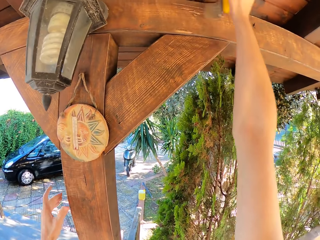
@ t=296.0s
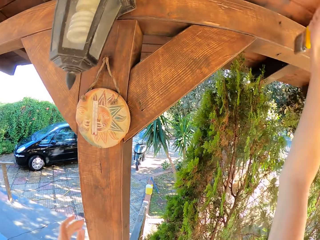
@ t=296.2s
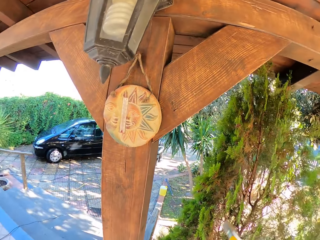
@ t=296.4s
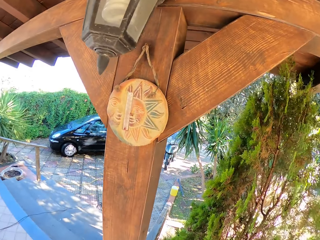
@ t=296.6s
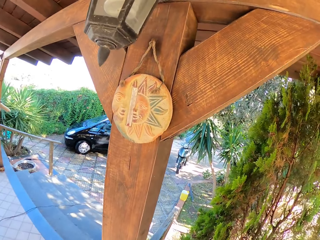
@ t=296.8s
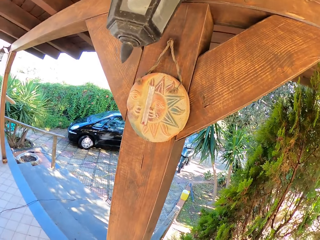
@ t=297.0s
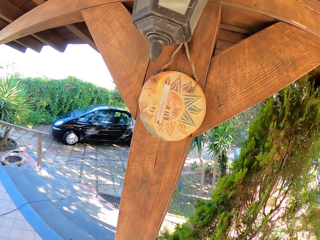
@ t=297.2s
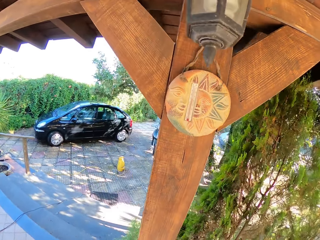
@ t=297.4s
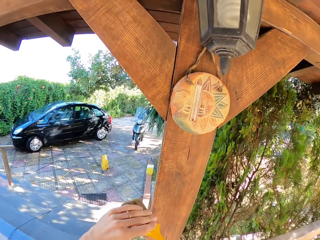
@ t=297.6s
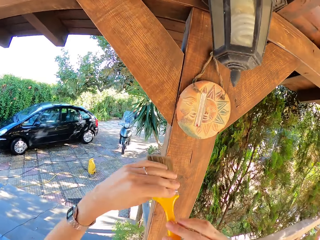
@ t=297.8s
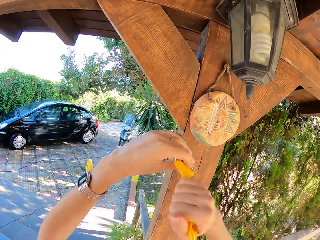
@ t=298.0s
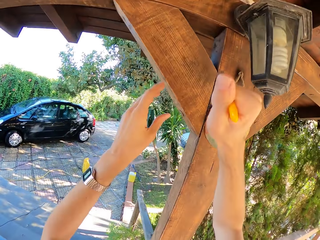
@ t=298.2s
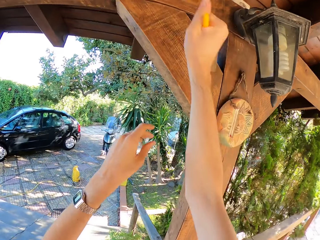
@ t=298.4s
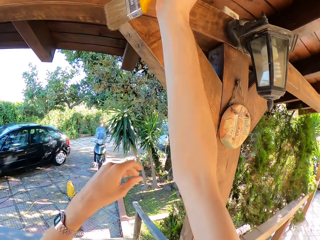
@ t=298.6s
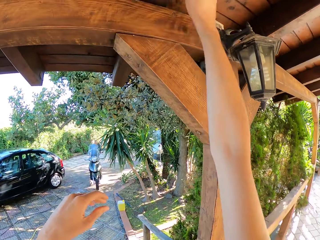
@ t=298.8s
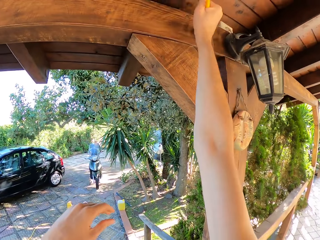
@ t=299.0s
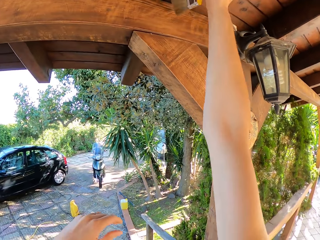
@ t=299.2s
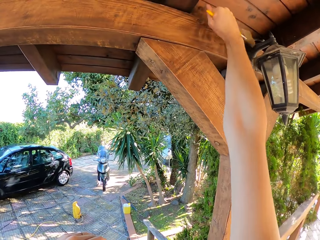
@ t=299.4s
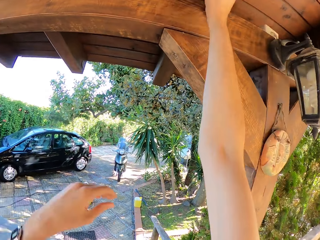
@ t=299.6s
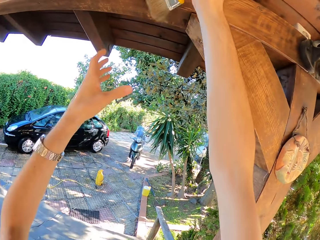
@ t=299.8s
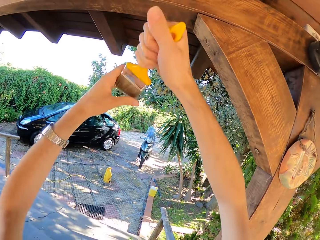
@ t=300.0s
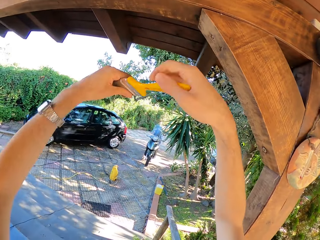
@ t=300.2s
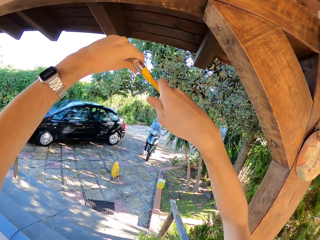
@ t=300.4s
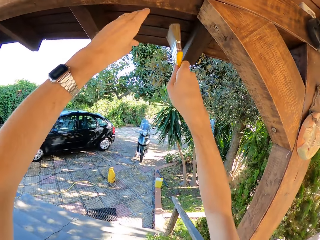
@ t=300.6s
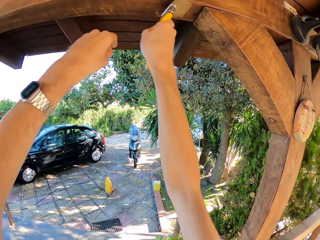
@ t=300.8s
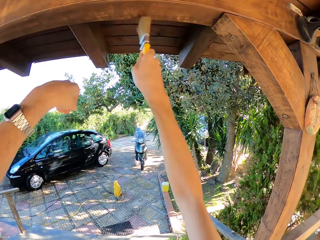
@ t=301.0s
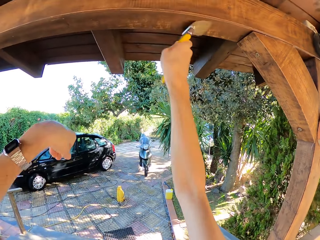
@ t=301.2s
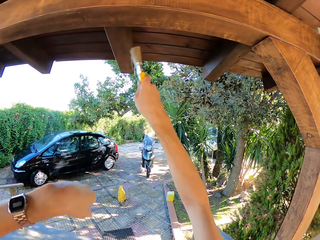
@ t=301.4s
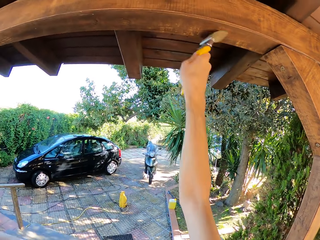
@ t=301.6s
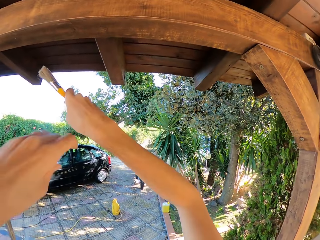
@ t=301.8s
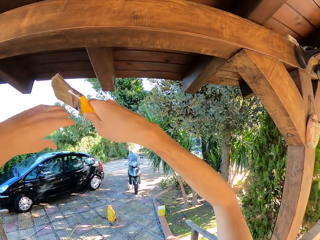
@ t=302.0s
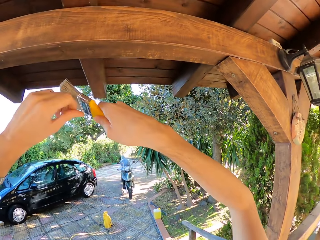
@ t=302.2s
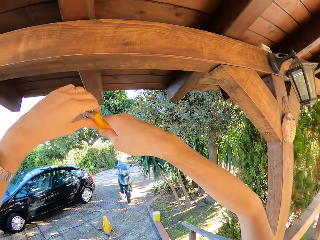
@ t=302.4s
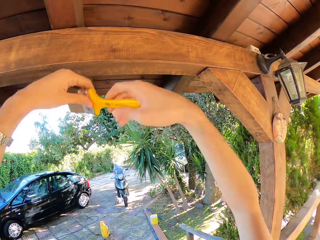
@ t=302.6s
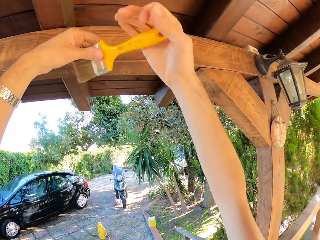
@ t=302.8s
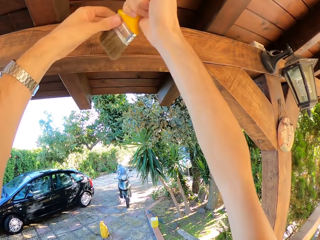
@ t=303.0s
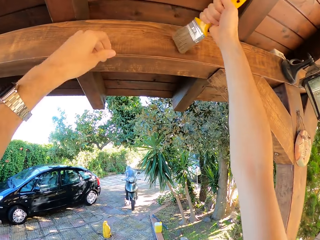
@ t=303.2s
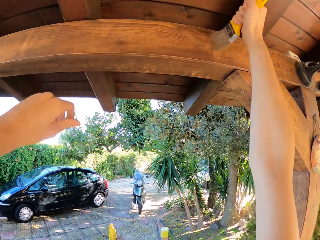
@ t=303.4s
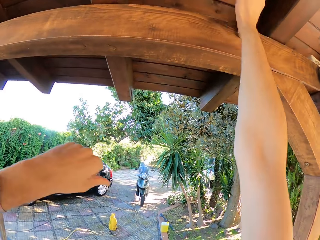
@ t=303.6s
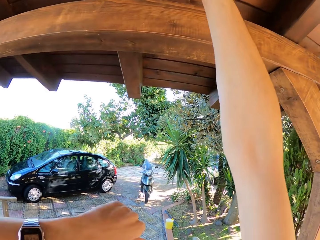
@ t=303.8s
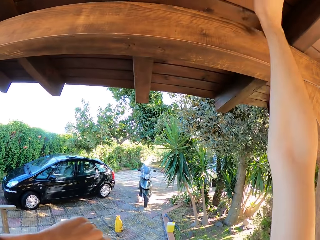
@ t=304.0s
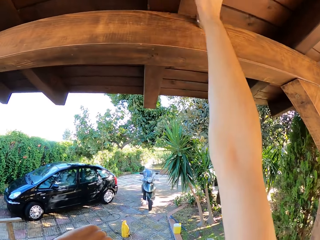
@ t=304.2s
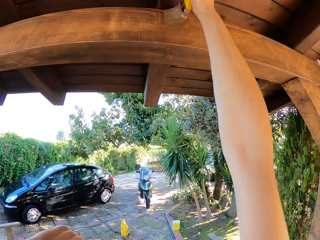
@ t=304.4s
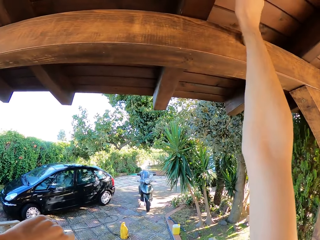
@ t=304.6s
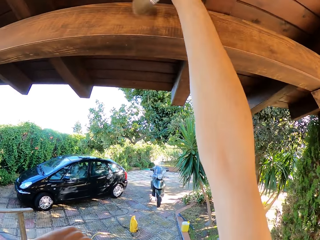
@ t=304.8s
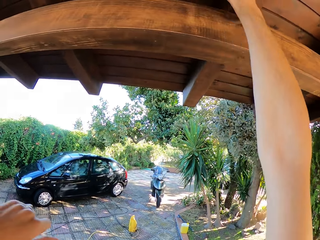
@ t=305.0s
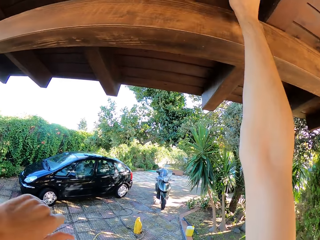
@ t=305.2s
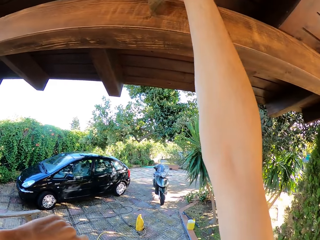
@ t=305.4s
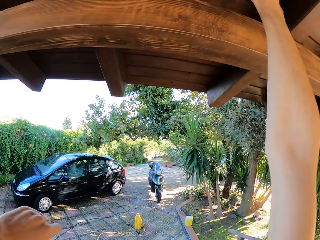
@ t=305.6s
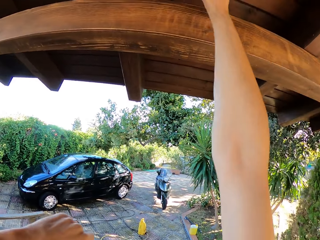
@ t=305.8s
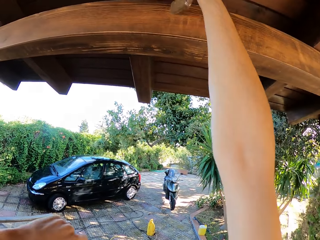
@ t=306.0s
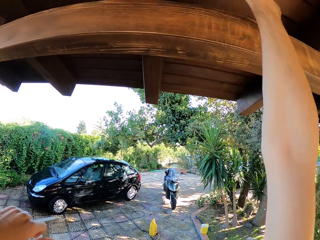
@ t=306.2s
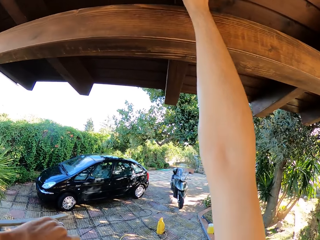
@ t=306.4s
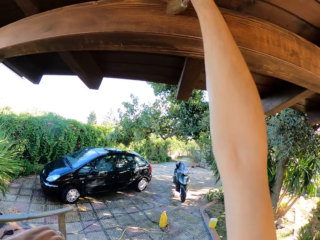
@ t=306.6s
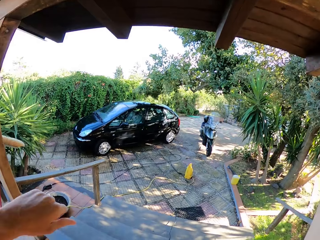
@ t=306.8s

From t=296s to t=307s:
The camera wearer touches the paint brush on his left hand. He brushes the wooden pillar with the paint brush. He touches the paint brush on his left hand. He brushes the wooden pillar with the paint brush. He touches the paint brush on his left hand. He brushes the wooden pillar with the paint brush.

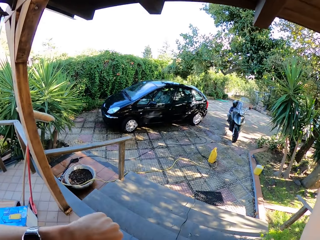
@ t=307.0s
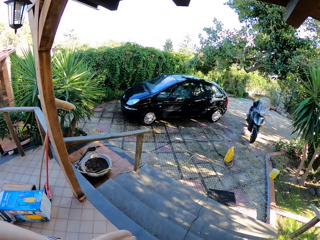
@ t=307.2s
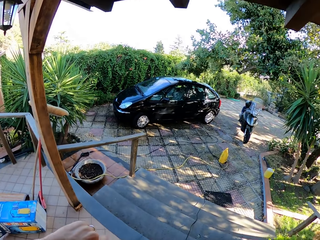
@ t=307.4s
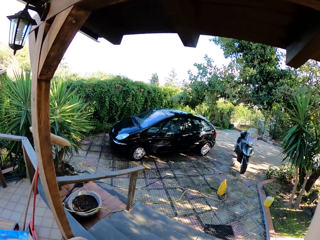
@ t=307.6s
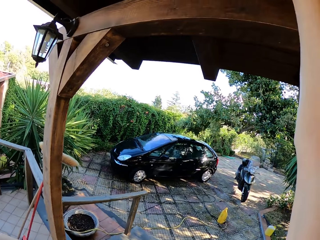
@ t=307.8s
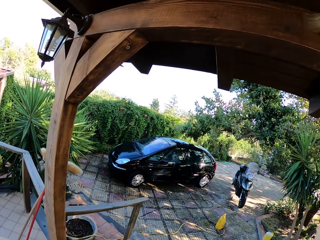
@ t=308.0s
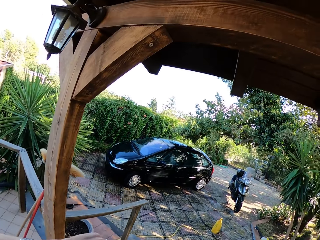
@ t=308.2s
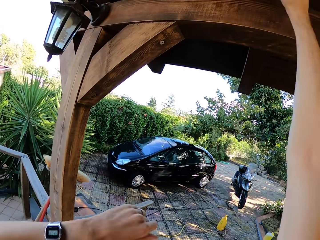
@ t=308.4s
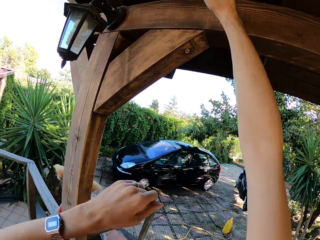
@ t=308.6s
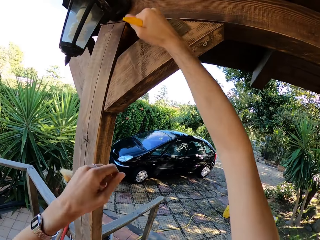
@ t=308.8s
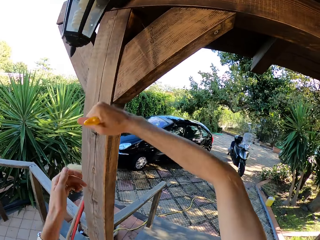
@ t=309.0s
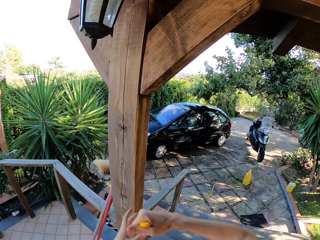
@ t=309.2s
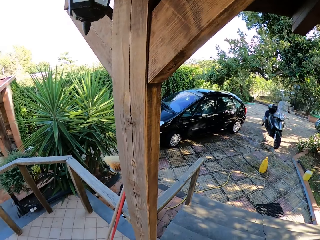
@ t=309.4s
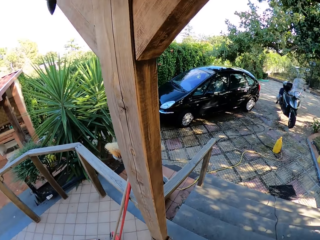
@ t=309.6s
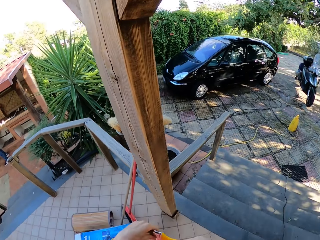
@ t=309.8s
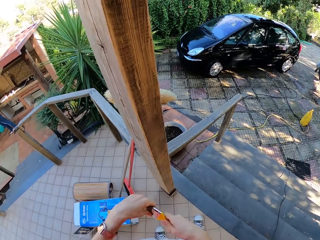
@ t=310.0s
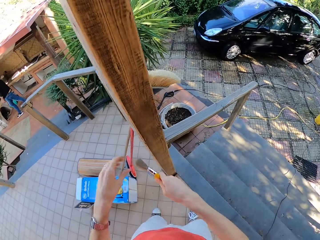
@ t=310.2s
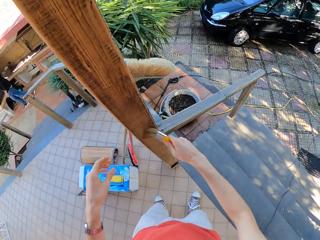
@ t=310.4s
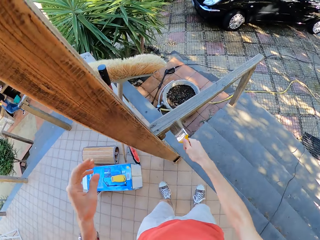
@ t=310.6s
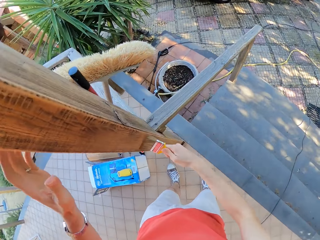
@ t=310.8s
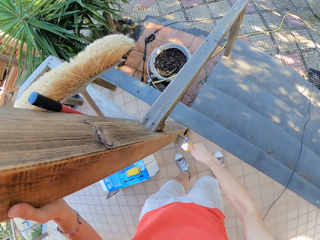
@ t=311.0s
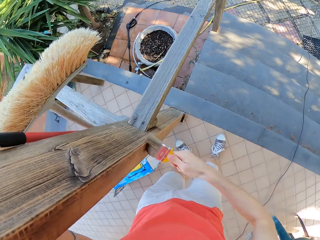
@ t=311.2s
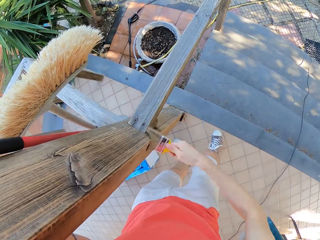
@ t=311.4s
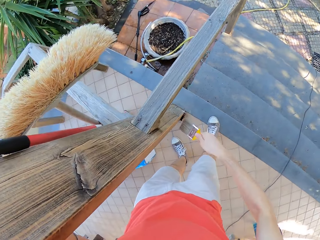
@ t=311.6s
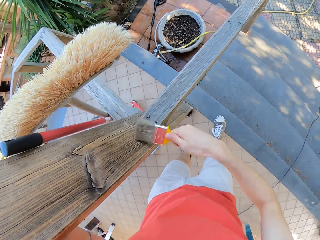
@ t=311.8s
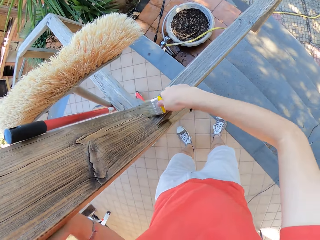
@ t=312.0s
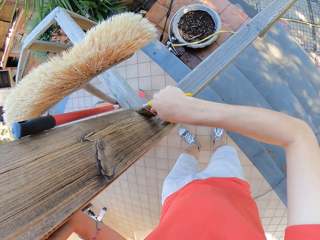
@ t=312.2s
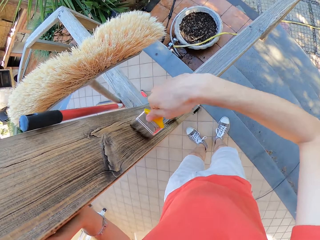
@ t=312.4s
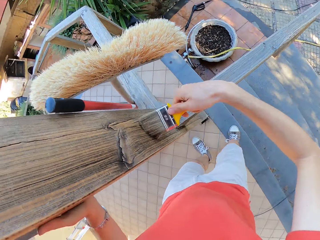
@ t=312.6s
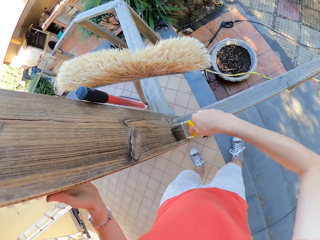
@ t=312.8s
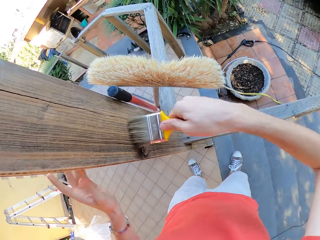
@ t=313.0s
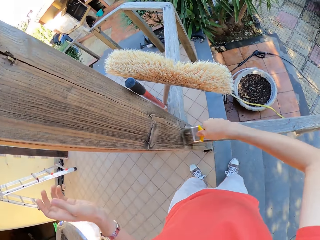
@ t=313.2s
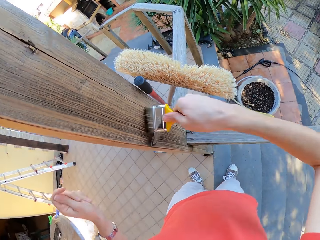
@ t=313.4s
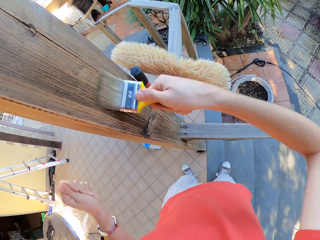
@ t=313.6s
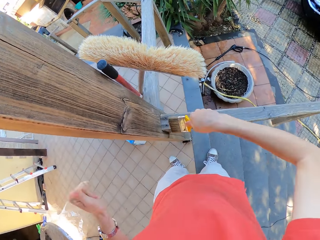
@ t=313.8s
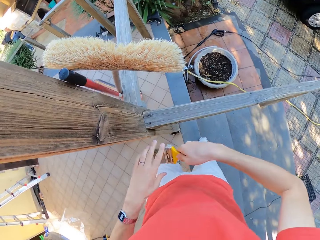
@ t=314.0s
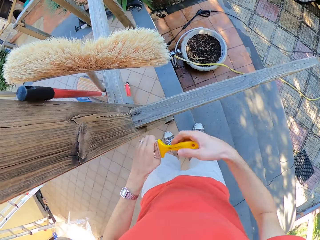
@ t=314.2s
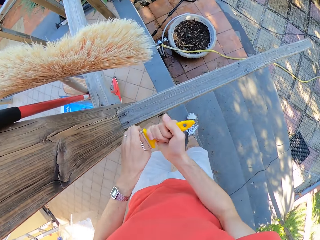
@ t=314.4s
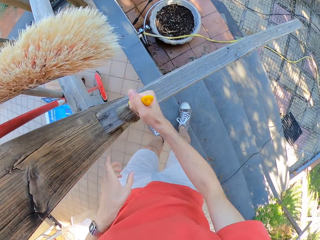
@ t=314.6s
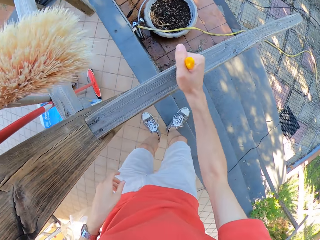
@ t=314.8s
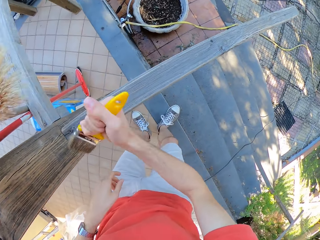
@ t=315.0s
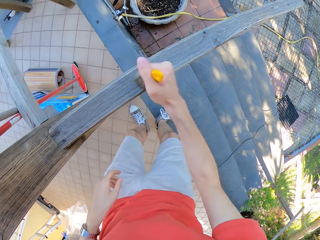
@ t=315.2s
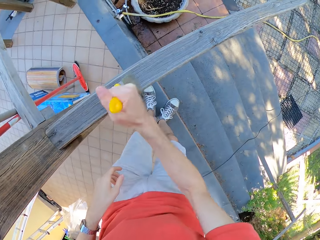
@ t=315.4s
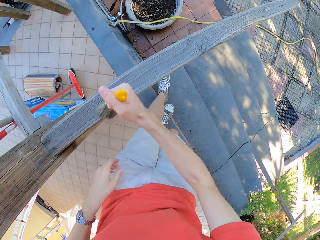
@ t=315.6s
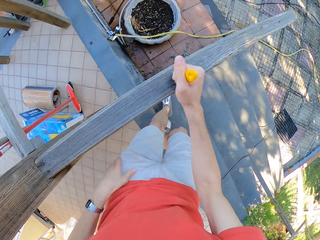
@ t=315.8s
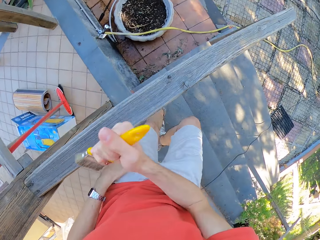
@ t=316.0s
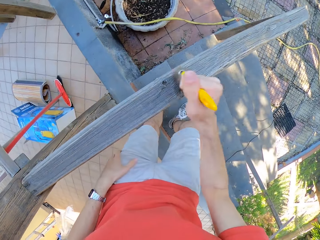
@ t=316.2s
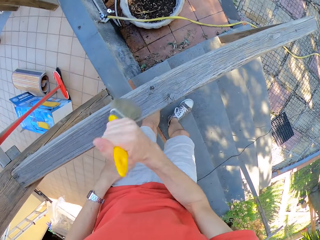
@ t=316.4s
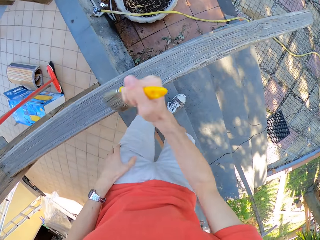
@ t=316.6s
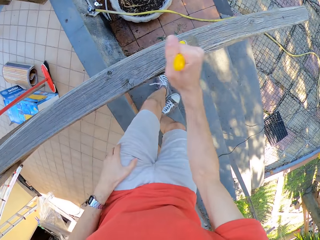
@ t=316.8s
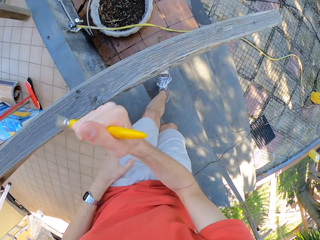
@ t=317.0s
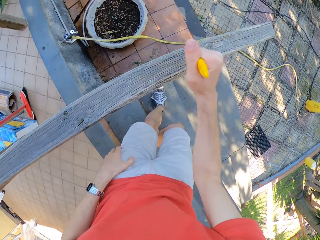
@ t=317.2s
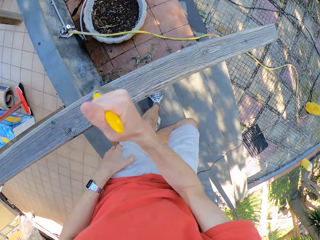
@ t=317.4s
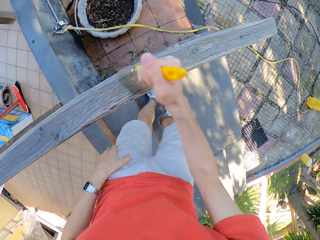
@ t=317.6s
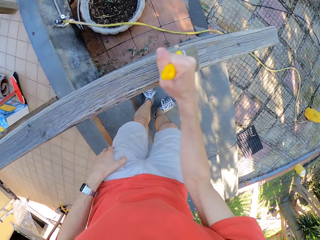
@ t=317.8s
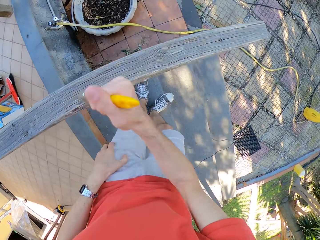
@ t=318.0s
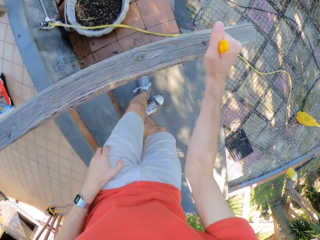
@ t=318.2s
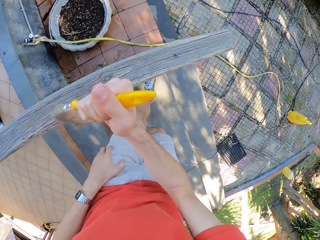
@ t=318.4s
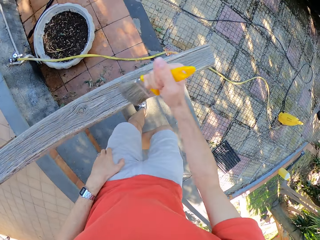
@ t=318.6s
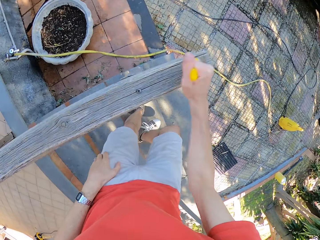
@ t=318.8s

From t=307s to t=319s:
The camera wearer touches the paint brush on his left hand. He wipes the brush on the hand. He brushes the wooden pillar with the paint brush. He touches the paint brush on his left hand. He brushes a wooden rail with the paint brush.
